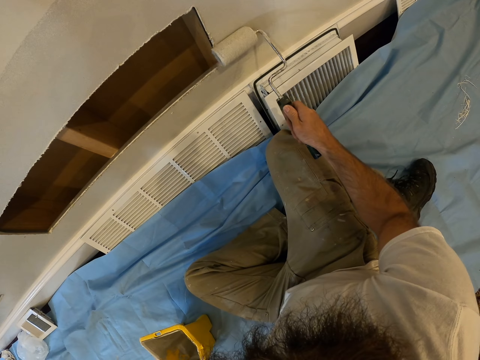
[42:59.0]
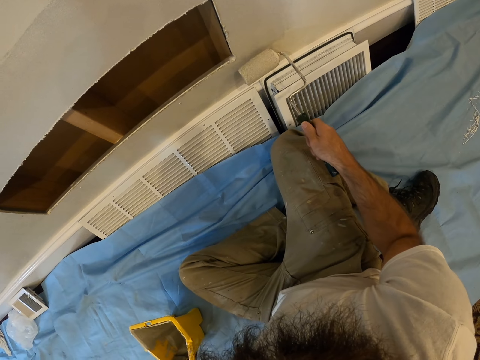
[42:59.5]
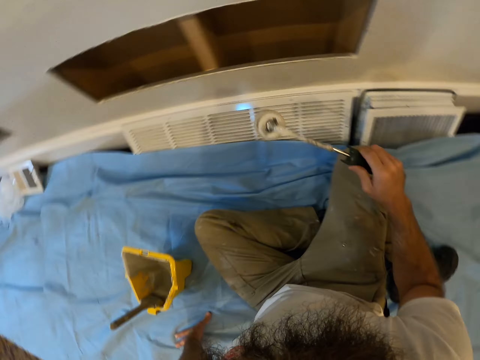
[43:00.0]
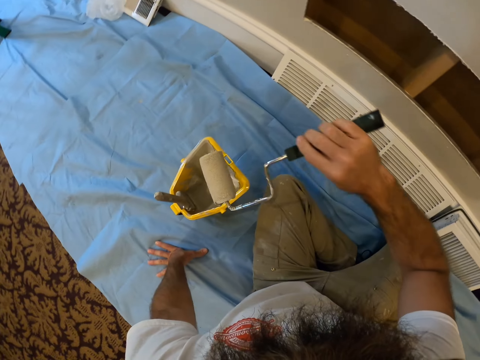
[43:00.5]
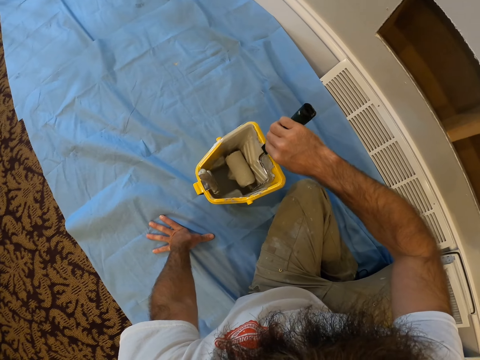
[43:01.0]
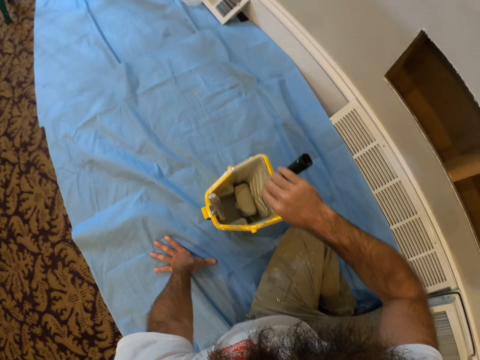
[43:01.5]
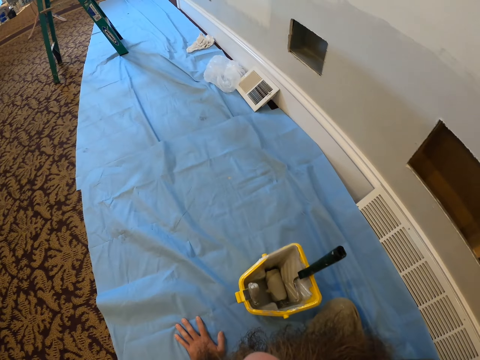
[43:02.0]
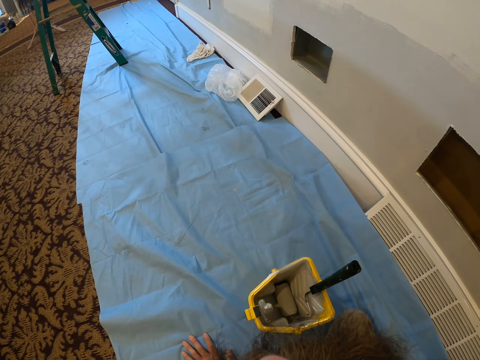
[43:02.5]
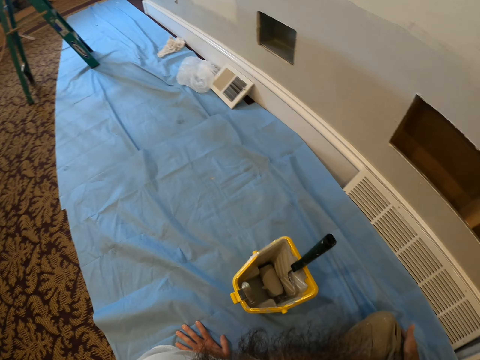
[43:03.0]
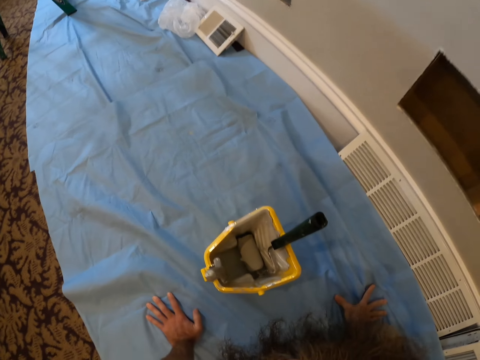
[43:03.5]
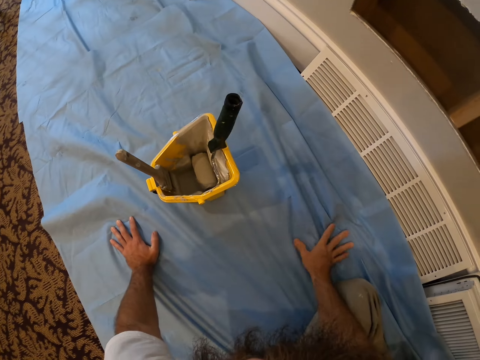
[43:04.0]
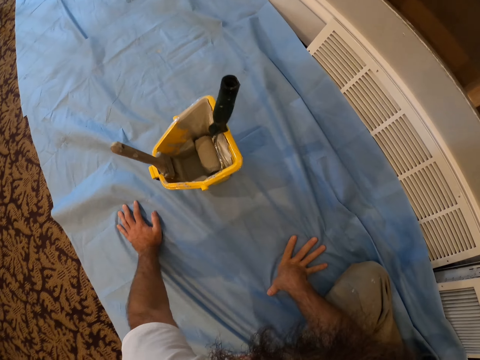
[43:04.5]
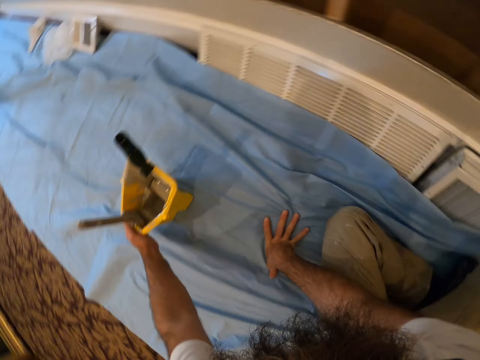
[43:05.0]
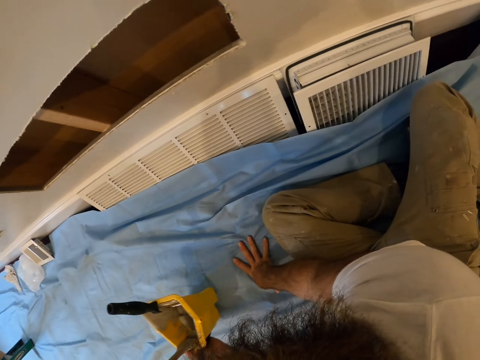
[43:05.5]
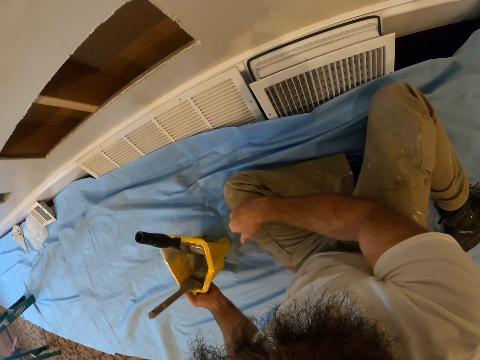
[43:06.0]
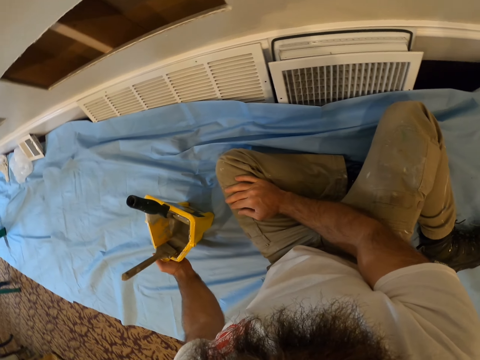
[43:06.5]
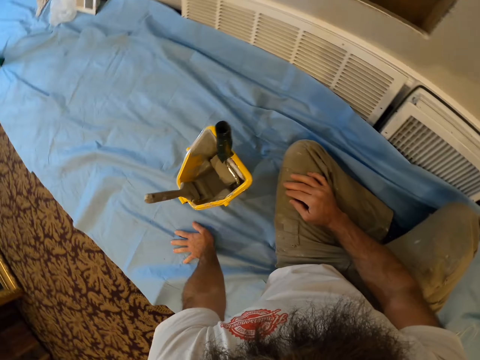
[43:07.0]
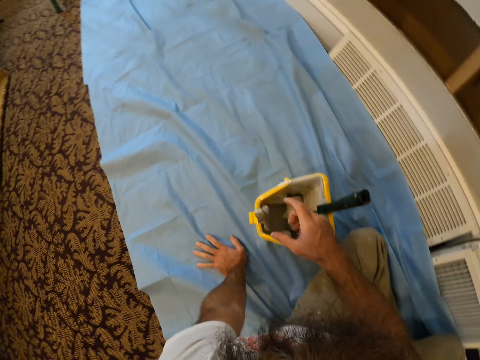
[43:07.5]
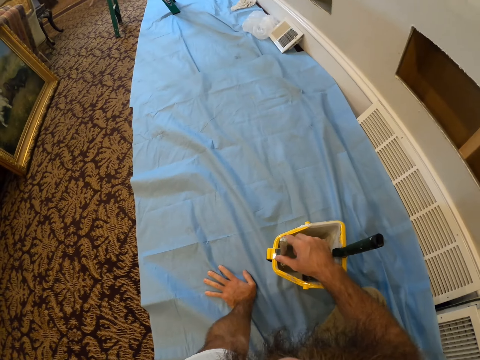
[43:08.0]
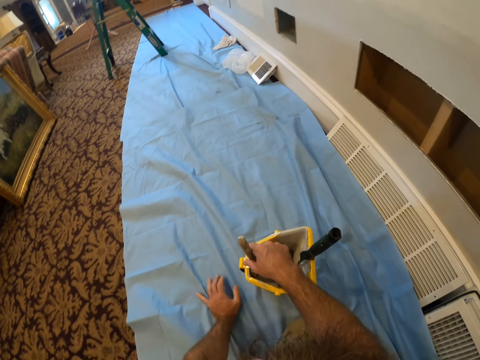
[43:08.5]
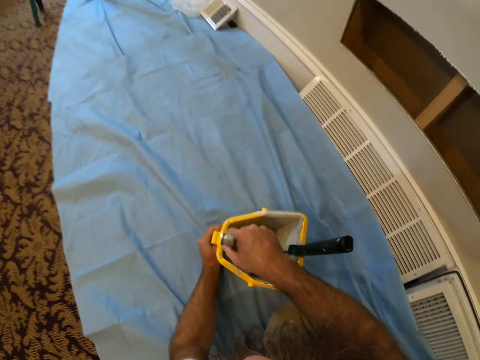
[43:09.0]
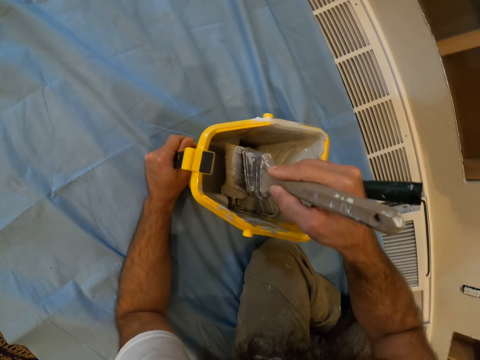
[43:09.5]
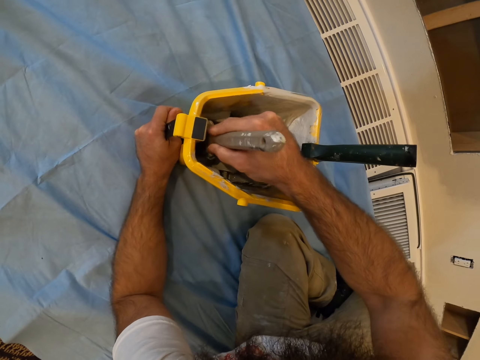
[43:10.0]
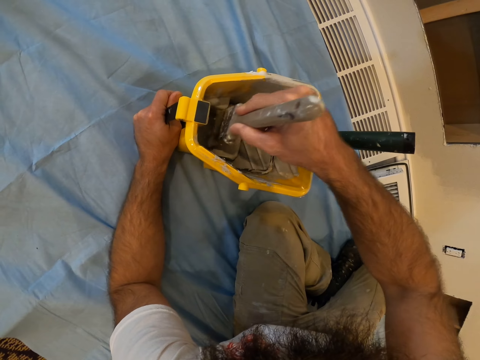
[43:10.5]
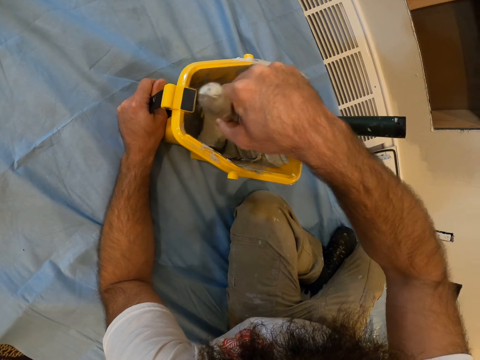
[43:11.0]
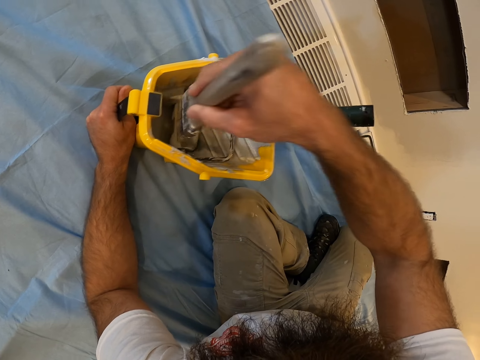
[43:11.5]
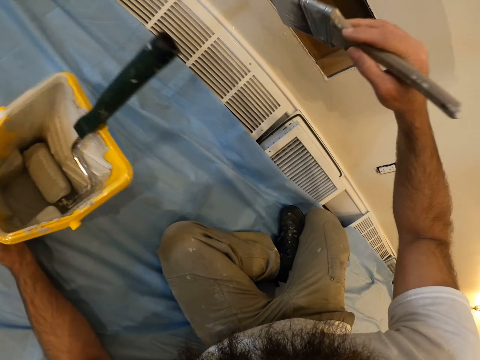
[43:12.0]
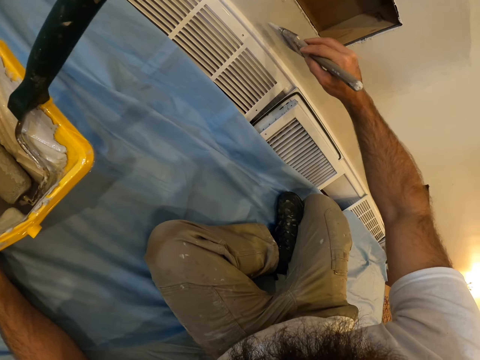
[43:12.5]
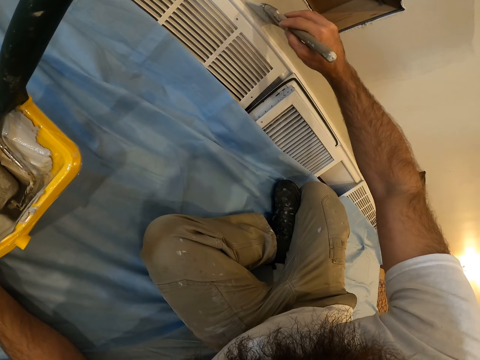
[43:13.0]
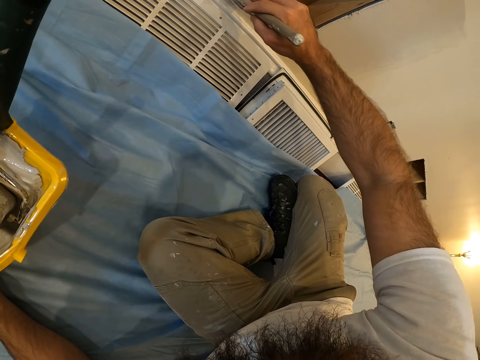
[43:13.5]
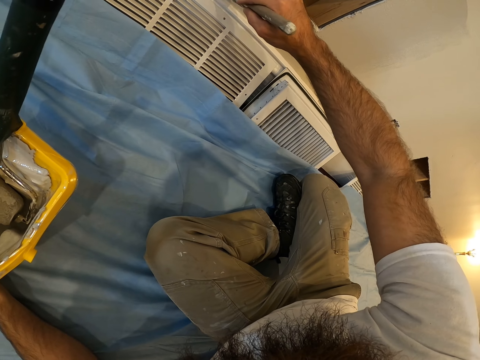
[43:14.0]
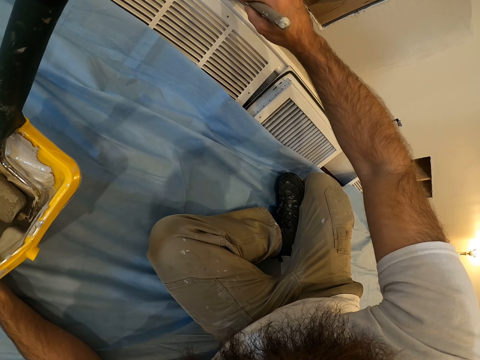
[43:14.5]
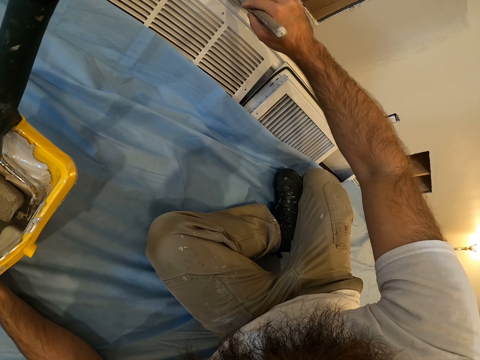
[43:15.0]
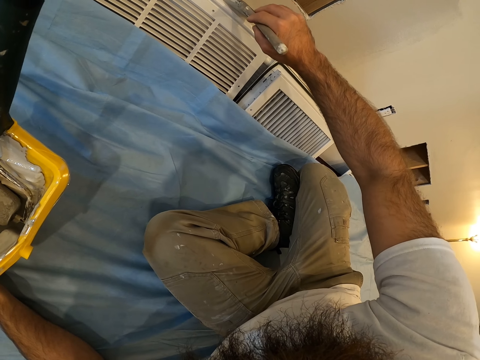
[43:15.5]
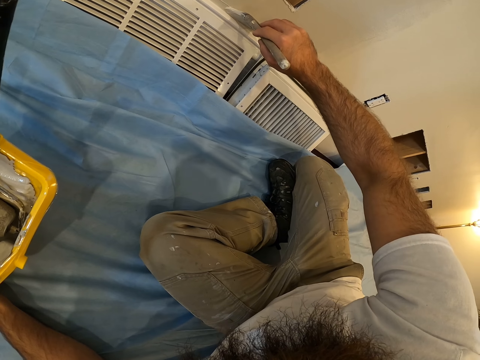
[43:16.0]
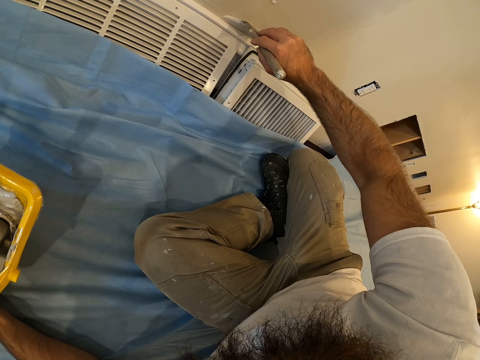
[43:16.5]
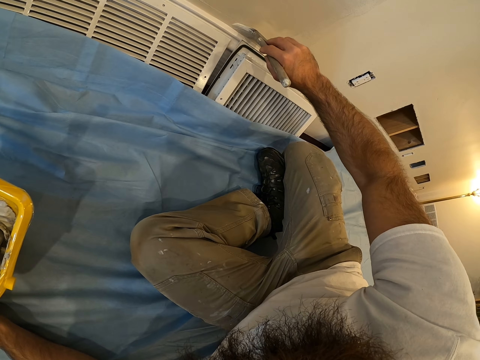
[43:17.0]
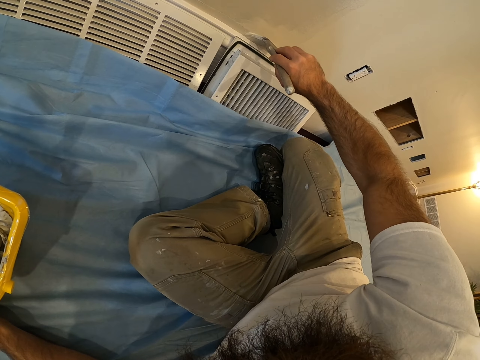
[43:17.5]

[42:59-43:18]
The camera wearer places the roller paint brush in his right hand in the paint bucket on the floor. He moves the paint bucket on the floor with his left hand. He picks the brush with his right hand. He holds the paint brush in the paint bucket on the floor with his right hand. He holds the paint bucket on the floor with his left hand. He rubs the paint brush in his right hand in the paint bucket on the floor. He paints the wall with the paint brush in his right hand.

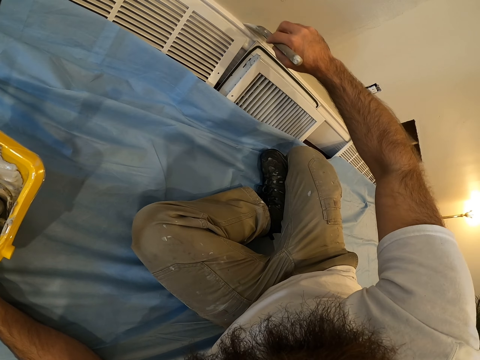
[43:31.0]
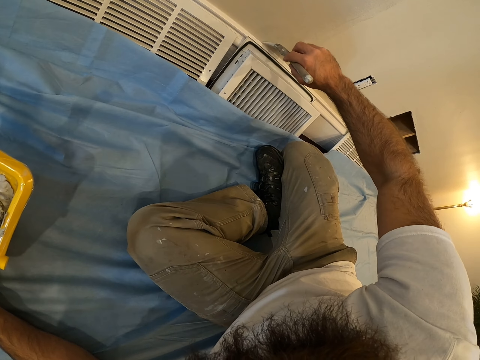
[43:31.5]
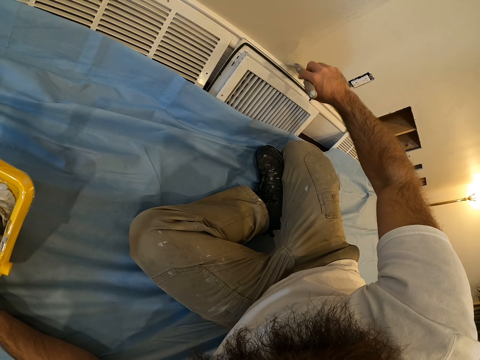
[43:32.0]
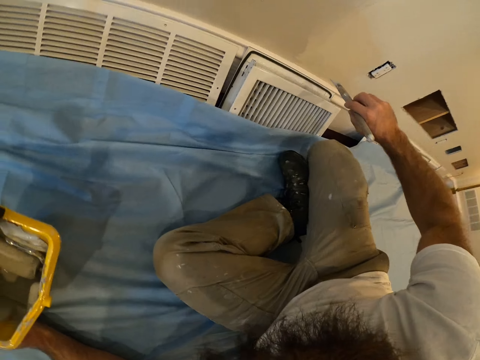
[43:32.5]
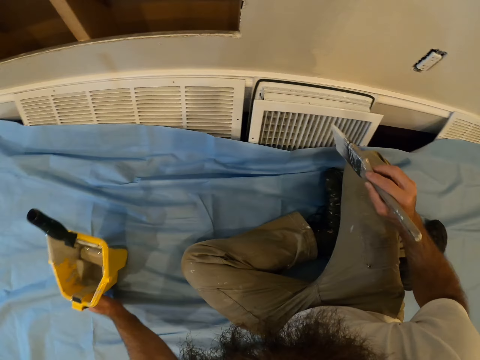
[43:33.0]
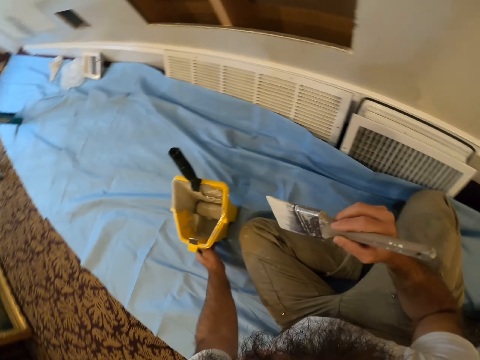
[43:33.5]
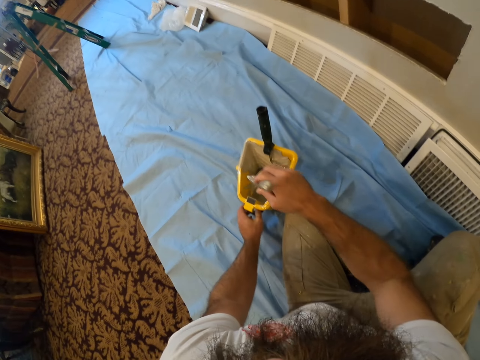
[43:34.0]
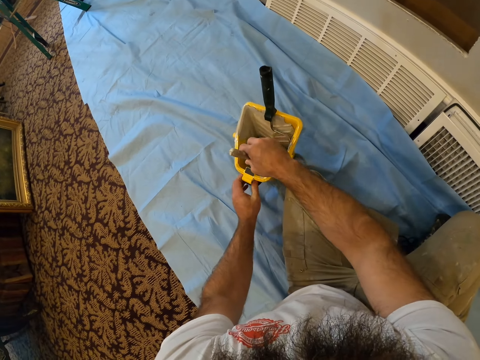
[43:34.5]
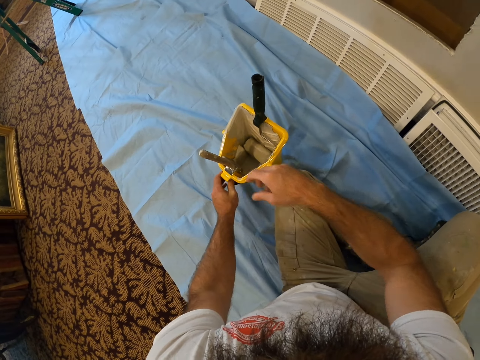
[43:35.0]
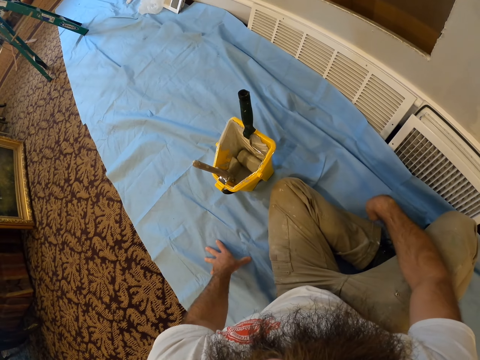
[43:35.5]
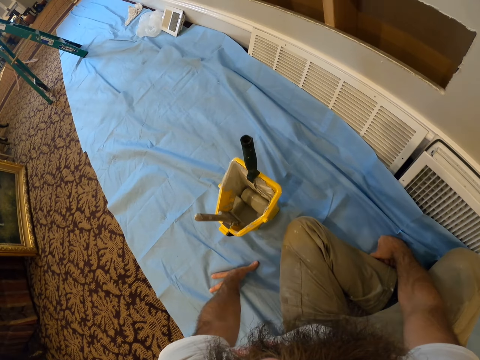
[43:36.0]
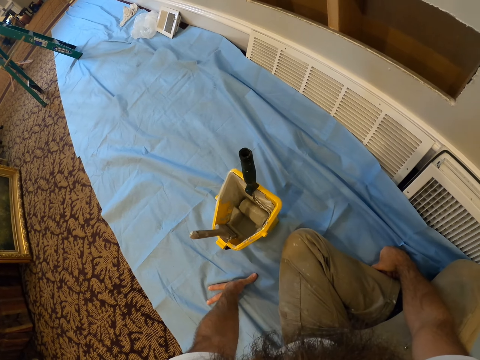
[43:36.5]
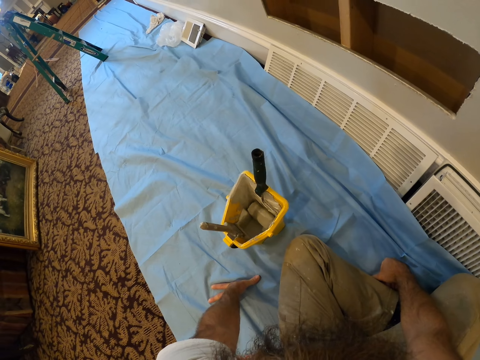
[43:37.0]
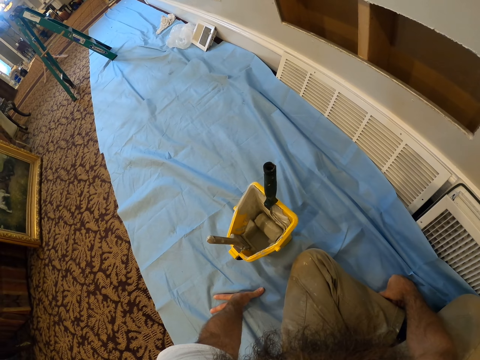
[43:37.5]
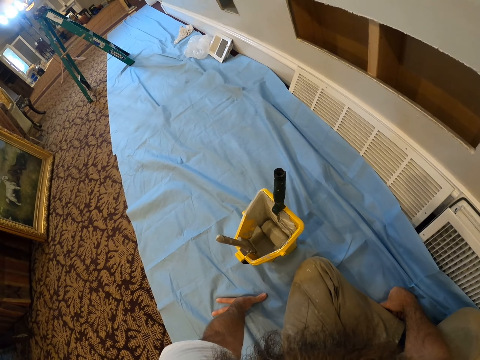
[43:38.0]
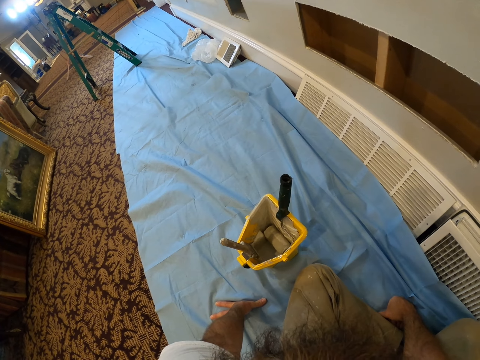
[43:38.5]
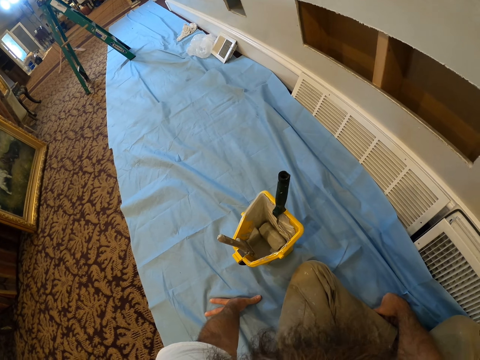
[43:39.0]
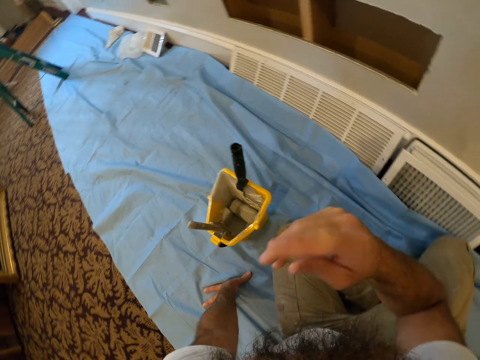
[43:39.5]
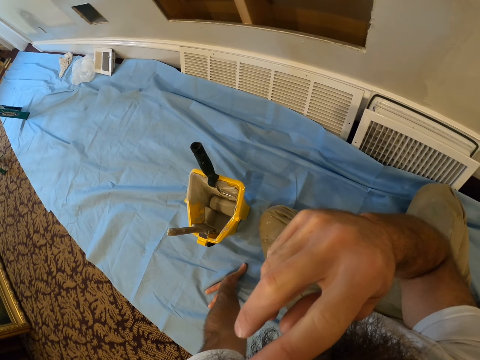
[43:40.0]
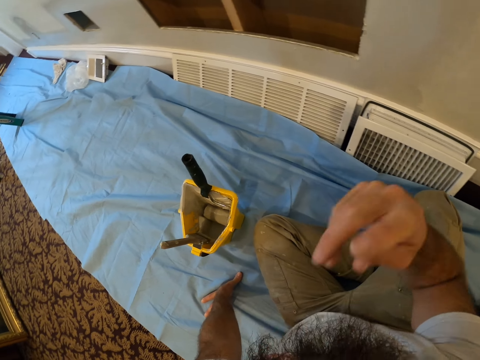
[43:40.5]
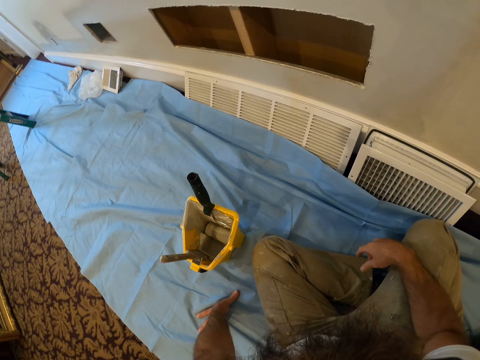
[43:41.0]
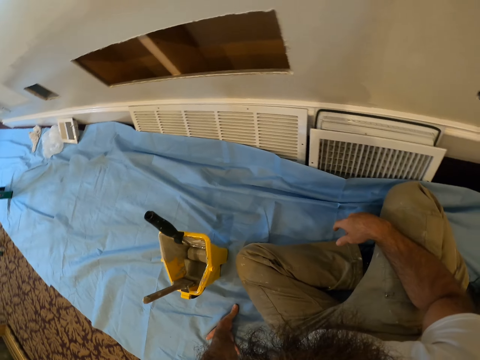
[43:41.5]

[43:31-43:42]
The camera wearer moves the paint bucket on the floor with his left hand. He hangs the paint brush in his right hand on the paint bucket on the floor. He stops for a while. He touches his face with his right hand.
